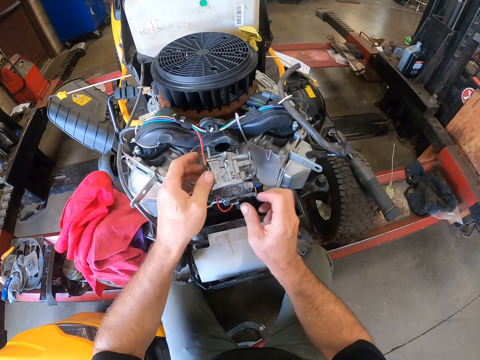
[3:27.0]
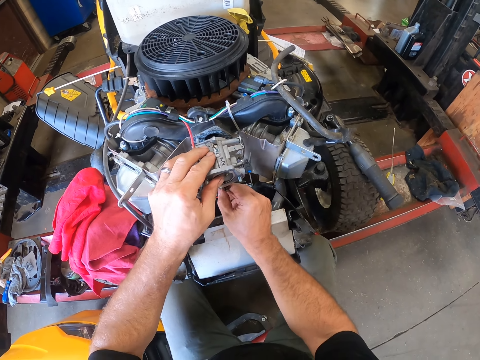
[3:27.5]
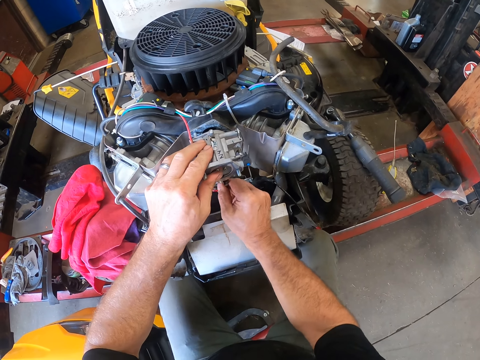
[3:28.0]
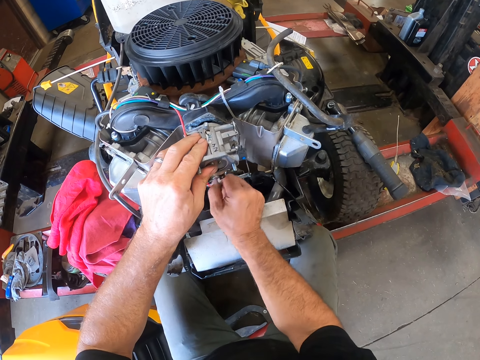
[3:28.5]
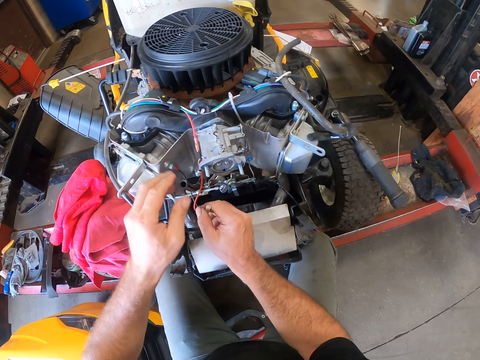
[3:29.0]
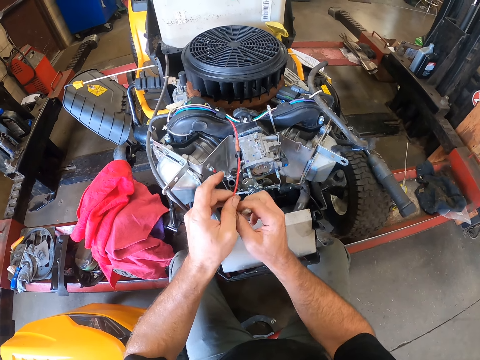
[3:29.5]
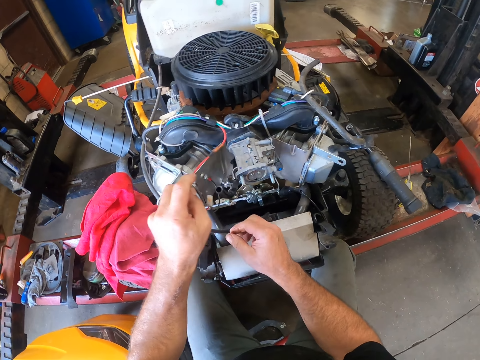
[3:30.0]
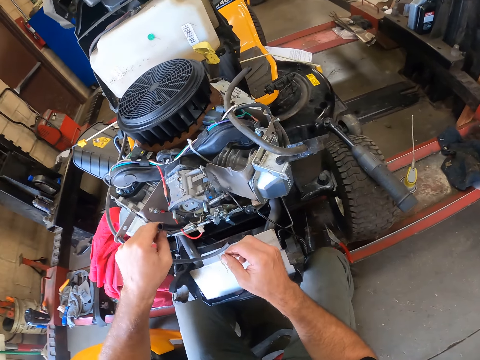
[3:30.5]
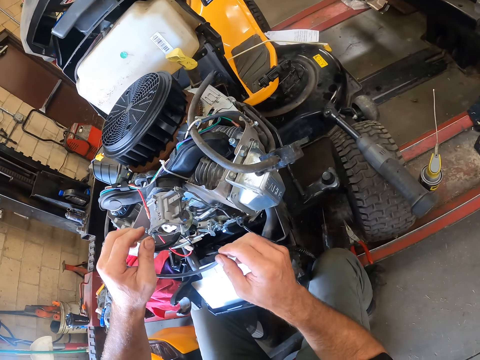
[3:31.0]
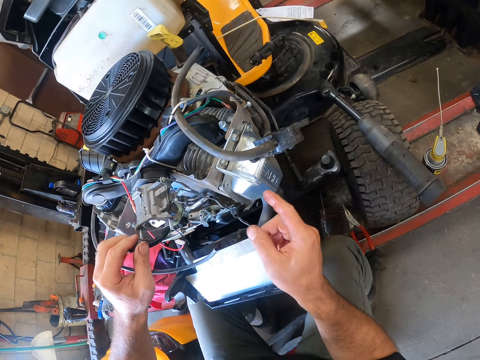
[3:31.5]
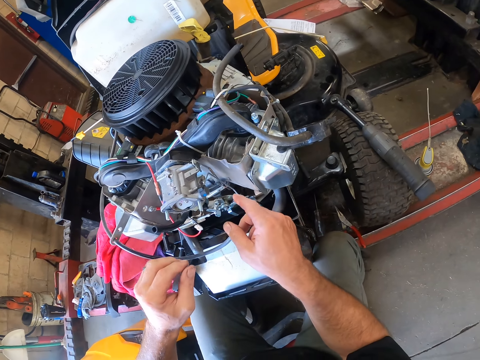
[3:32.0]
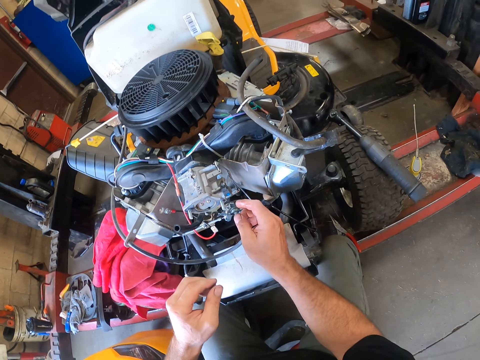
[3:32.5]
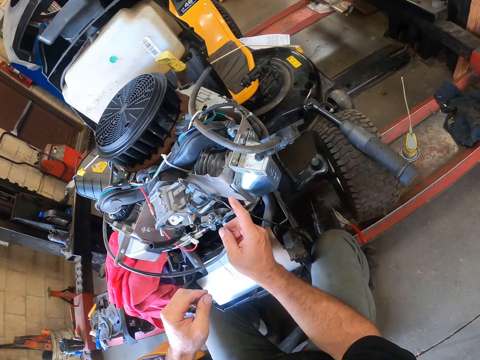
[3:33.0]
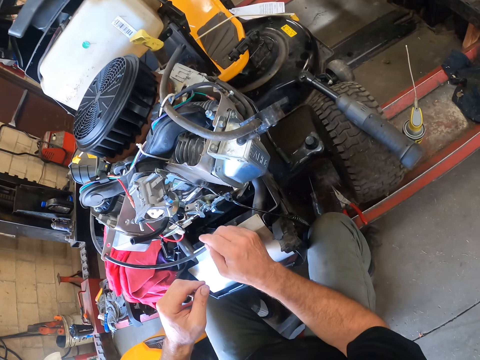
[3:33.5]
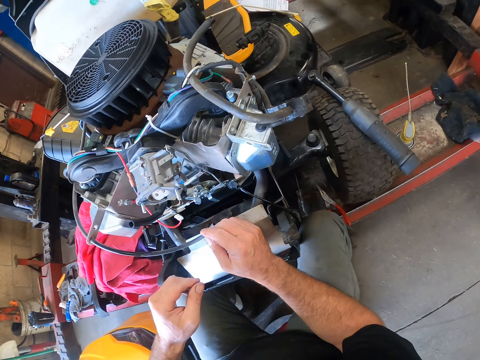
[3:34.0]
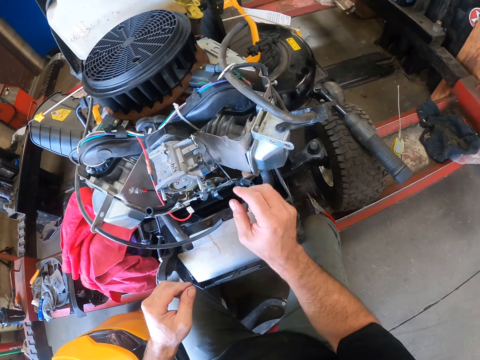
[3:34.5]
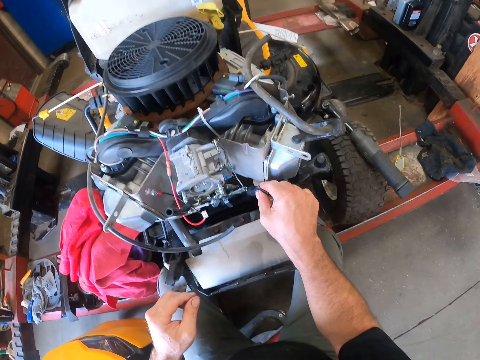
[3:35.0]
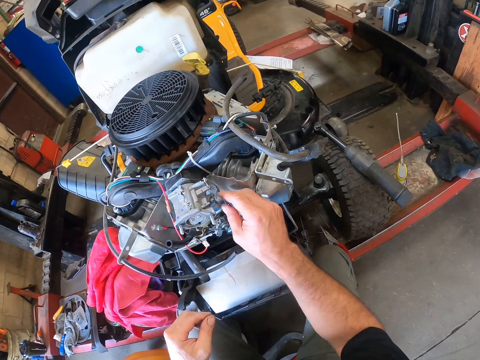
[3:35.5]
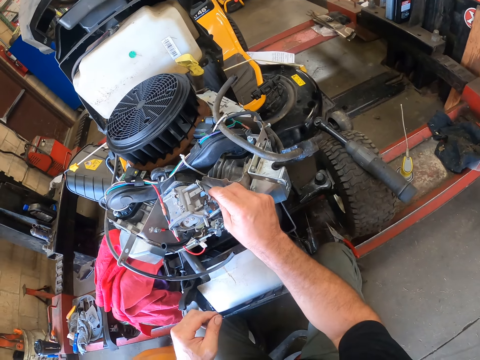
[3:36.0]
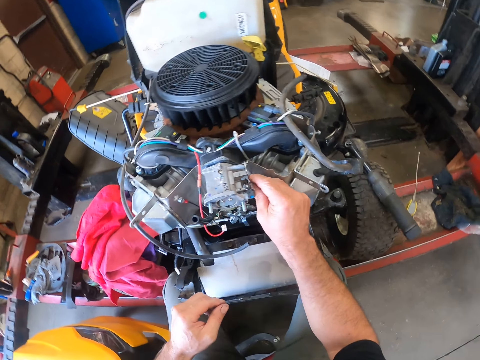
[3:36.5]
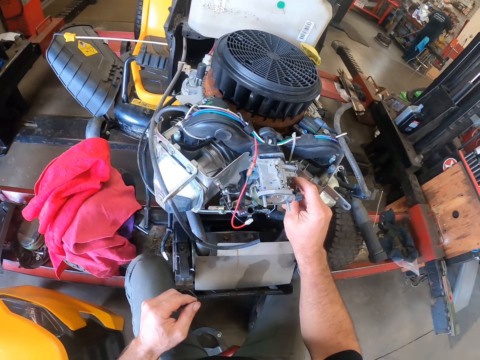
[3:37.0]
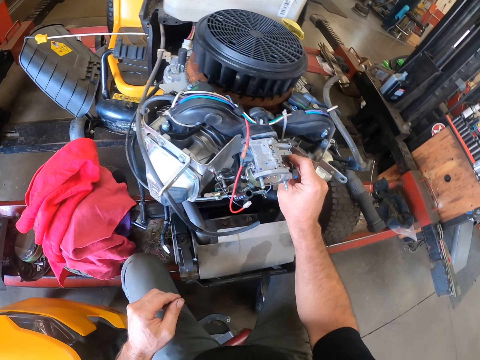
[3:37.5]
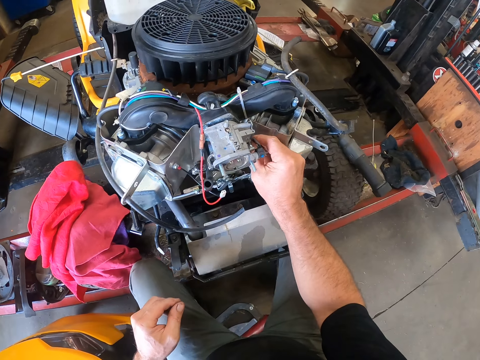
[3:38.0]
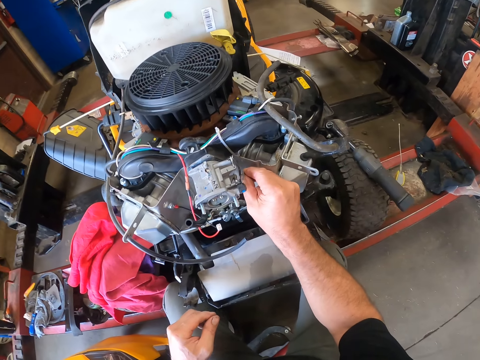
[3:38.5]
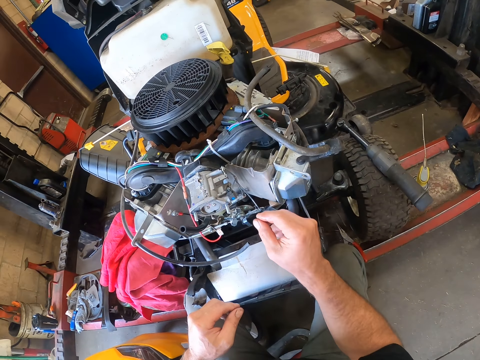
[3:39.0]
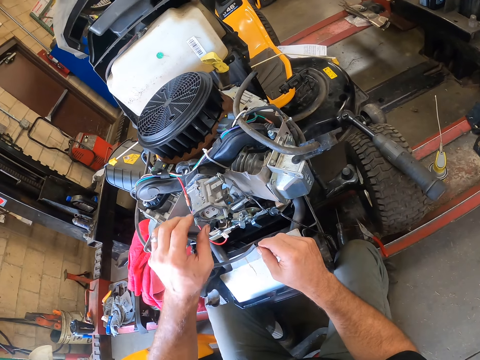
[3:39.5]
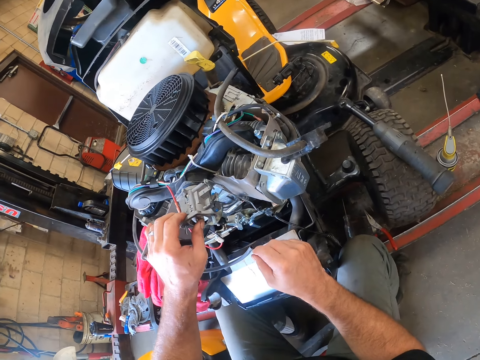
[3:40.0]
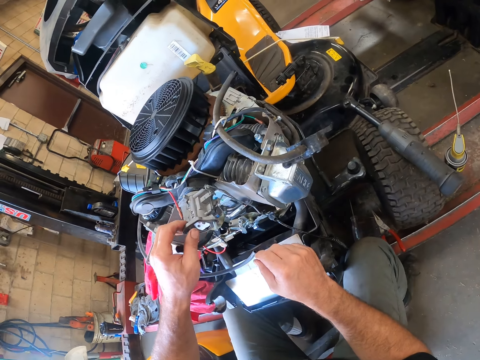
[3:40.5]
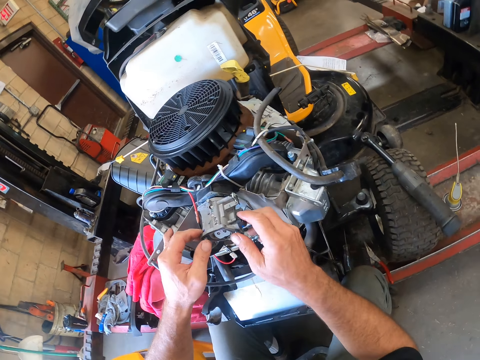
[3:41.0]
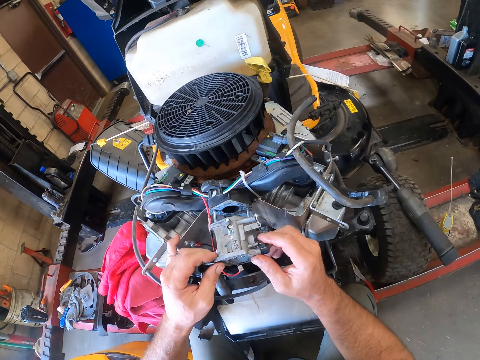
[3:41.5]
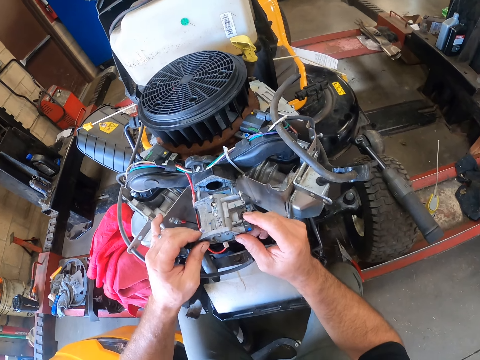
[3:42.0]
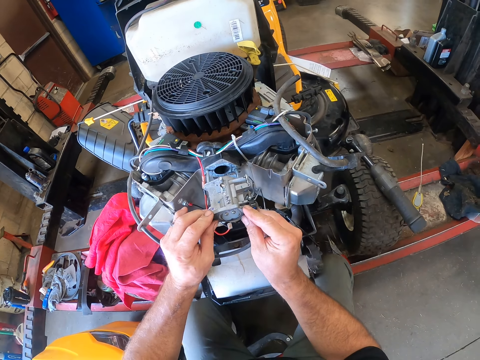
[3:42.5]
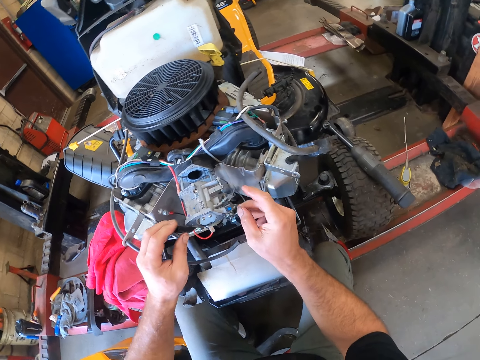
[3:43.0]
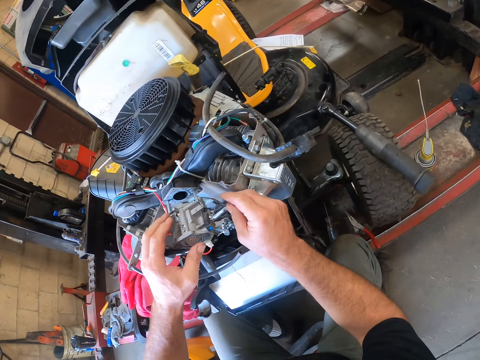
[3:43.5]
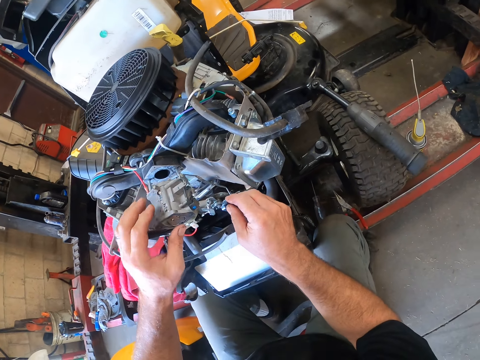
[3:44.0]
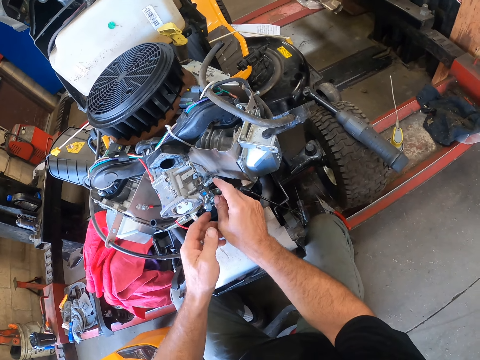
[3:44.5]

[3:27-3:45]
The camera wearer removes a cable wire from the carburetor with his right hand. He holds the engine of the ride-on lawn mower. He moves the cable wire from his right hand to his left hand. He stares at the engine of the ride-on lawn mower. He moves his hand. He stares at the engine of the ride-on lawn mower. He touches the fuel pipe on the engine. He holds the fuel pipe on the engine. He looks around the ride-on lawn mower. He shakes the fuel pipe on the engine. He holds the engine with his left hand. He moves out the engine part. He stares at the engine part.

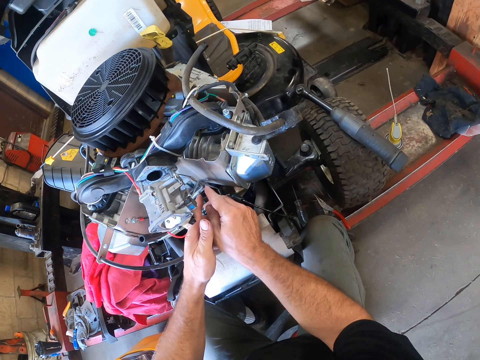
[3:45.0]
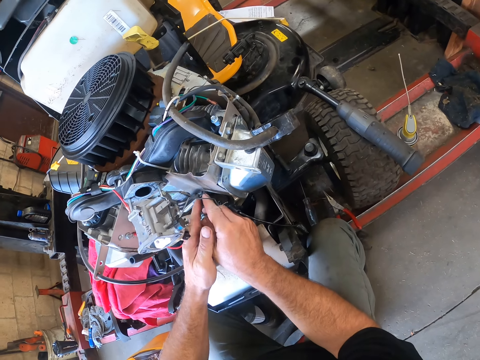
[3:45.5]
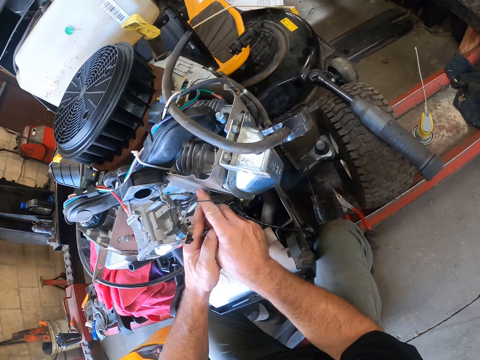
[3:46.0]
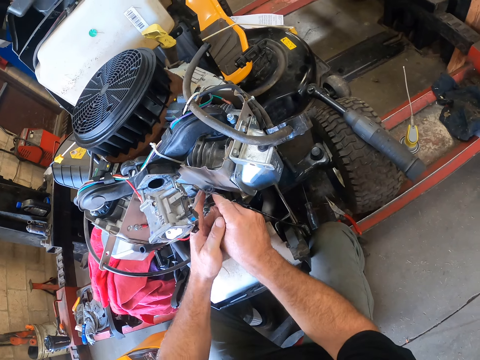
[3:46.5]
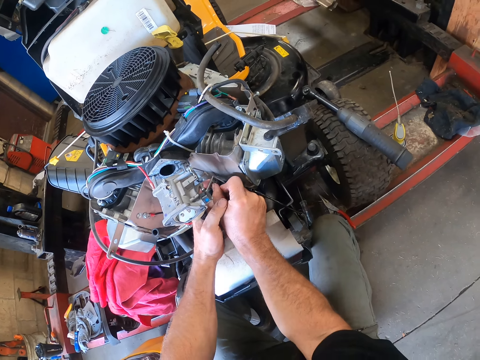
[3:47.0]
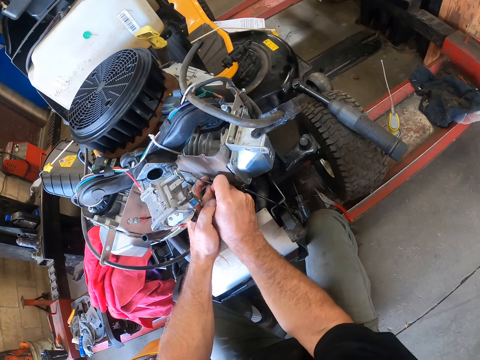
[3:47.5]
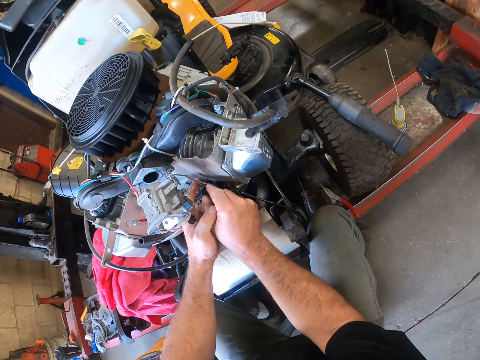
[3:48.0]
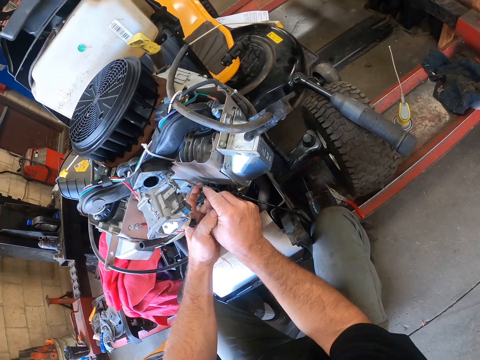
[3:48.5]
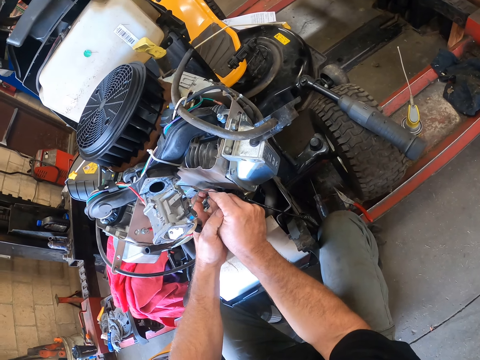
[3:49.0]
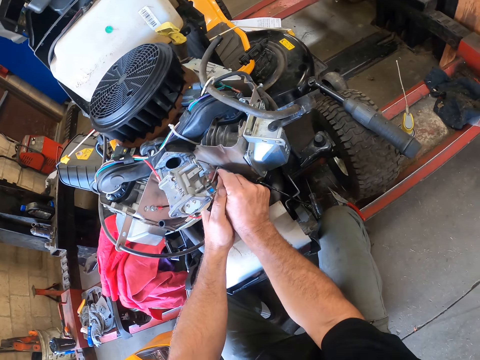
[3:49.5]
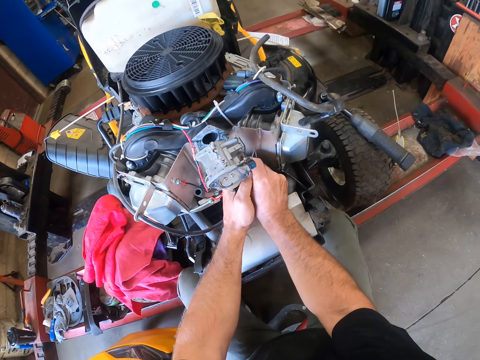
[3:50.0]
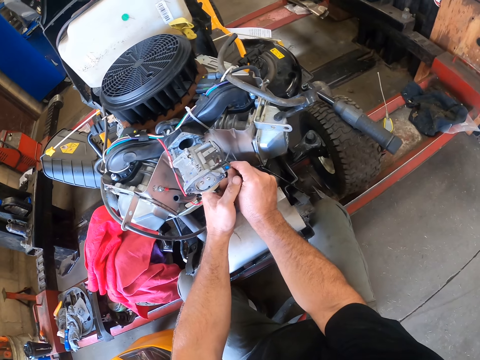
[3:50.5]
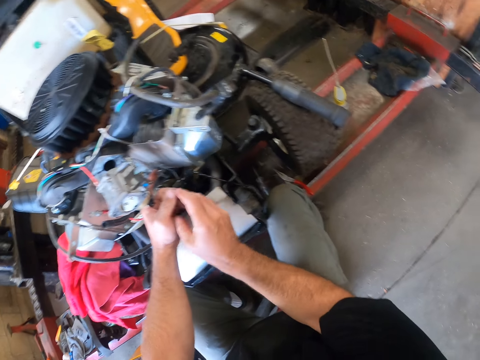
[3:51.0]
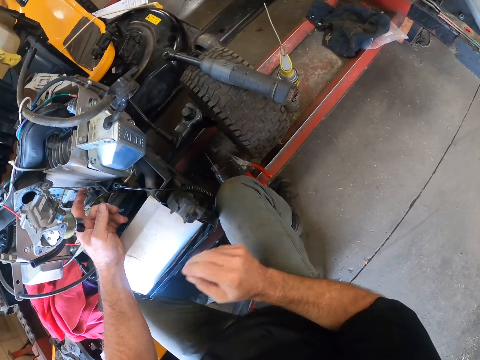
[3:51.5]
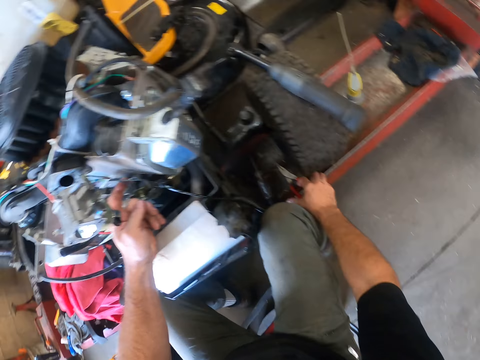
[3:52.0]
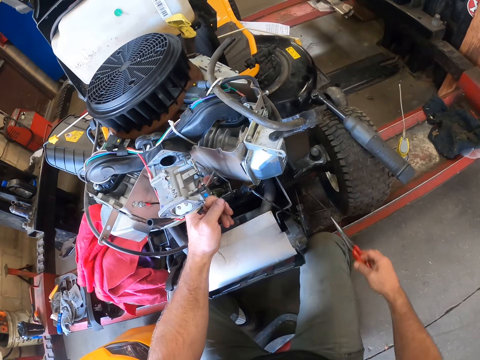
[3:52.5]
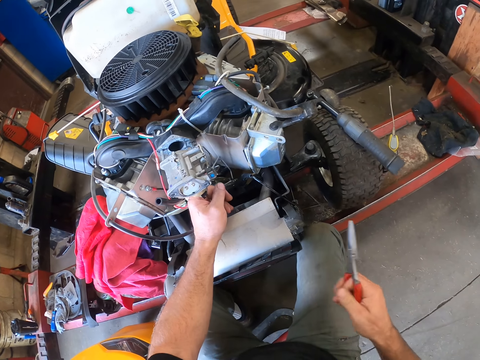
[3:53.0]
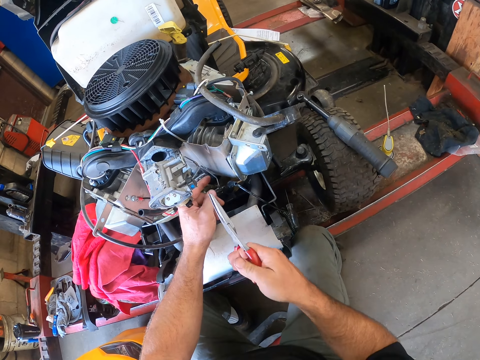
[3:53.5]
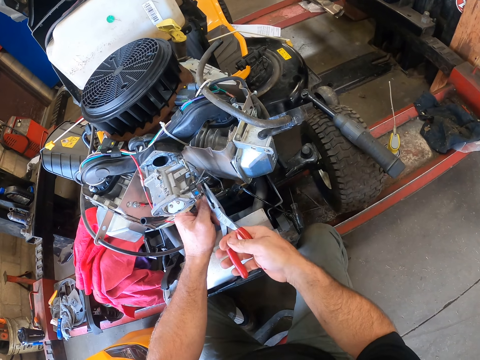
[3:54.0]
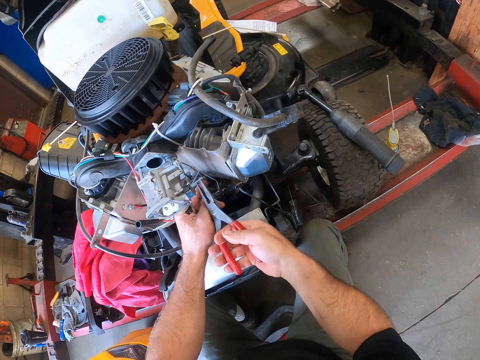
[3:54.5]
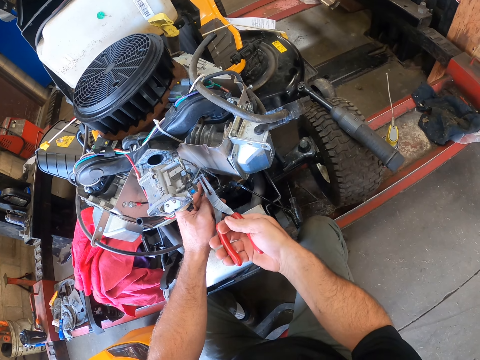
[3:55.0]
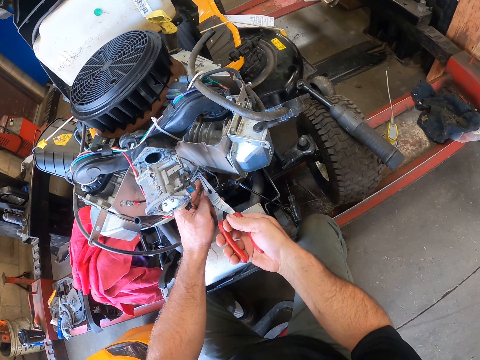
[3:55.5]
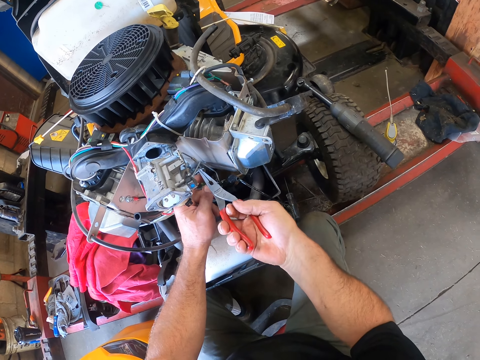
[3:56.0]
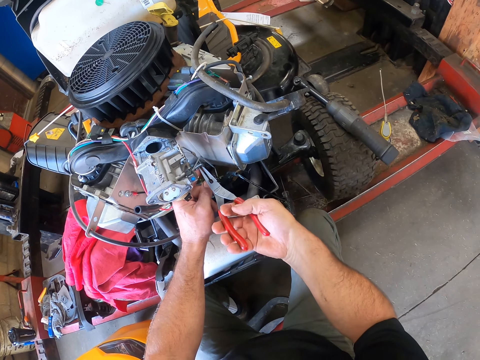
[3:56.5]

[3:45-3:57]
The camera wearer fixes the fuel pipe in the engine. He picks up the pair of pliers from the rail with his right hand. He moves the pliers to the engine. He cuts a wire with the pair of pliers. He squeezes the fuel pipes with the pliers.
